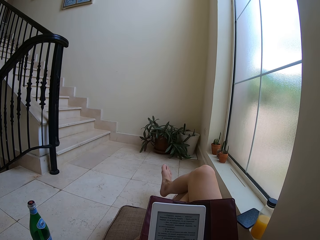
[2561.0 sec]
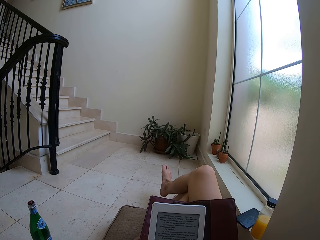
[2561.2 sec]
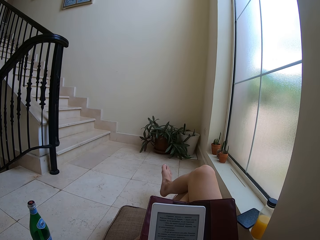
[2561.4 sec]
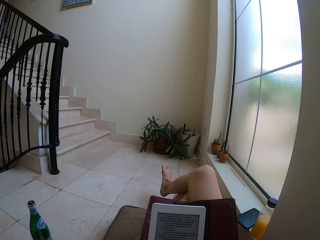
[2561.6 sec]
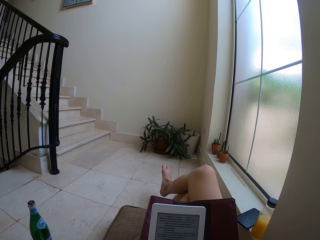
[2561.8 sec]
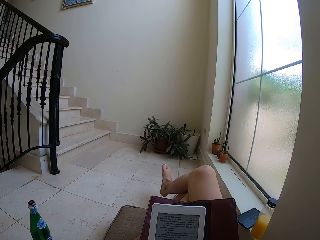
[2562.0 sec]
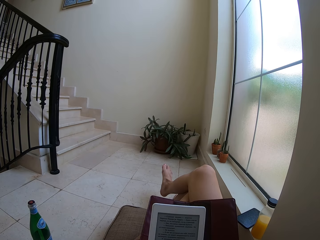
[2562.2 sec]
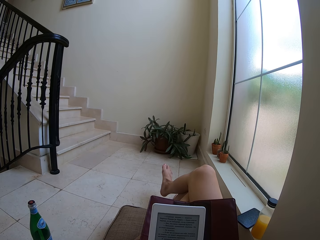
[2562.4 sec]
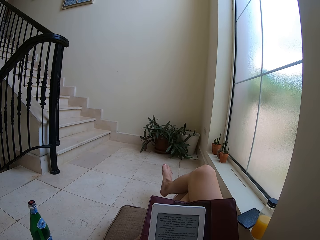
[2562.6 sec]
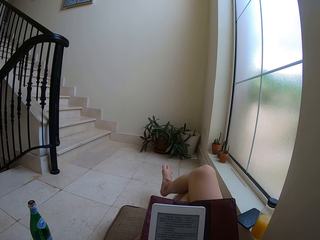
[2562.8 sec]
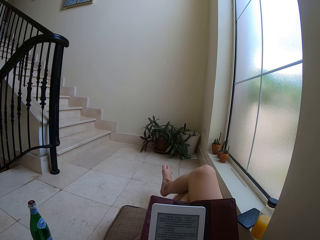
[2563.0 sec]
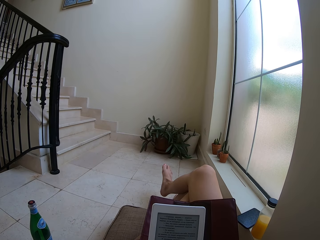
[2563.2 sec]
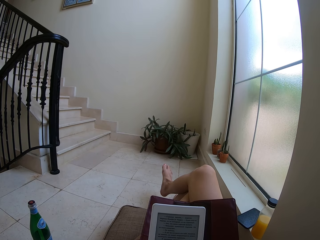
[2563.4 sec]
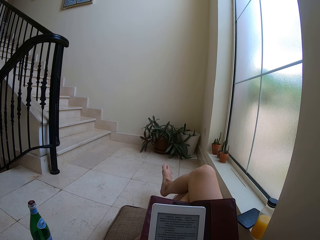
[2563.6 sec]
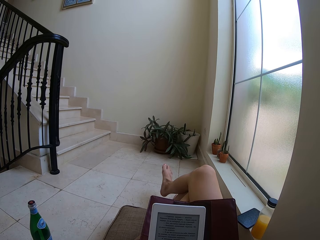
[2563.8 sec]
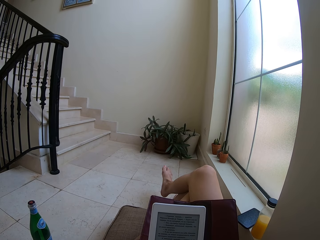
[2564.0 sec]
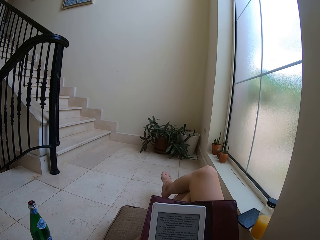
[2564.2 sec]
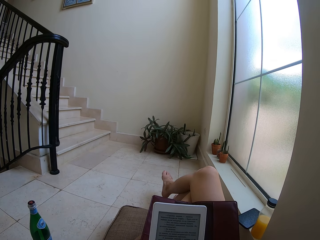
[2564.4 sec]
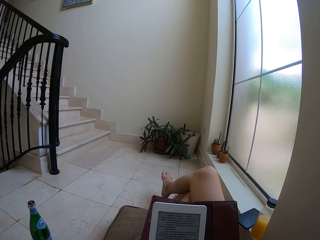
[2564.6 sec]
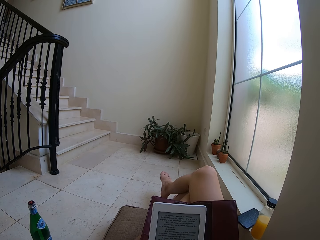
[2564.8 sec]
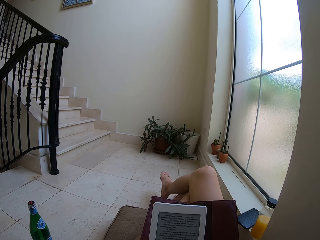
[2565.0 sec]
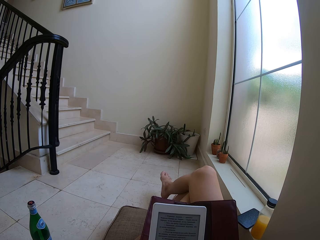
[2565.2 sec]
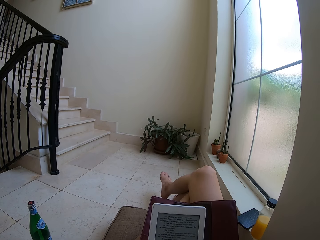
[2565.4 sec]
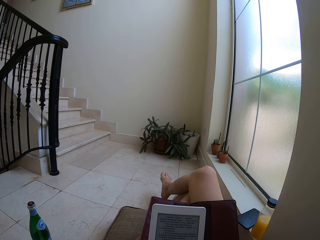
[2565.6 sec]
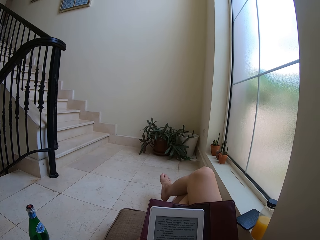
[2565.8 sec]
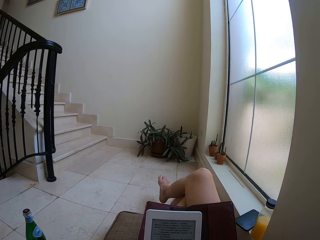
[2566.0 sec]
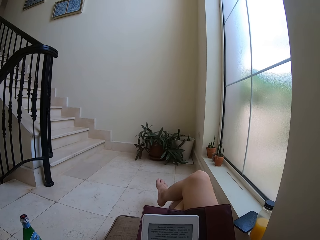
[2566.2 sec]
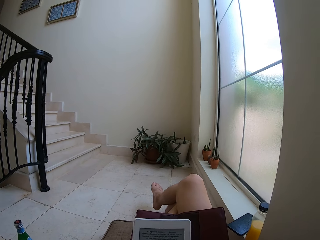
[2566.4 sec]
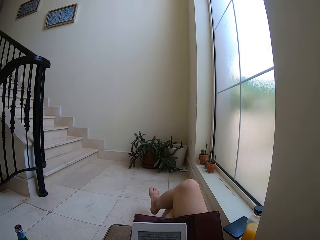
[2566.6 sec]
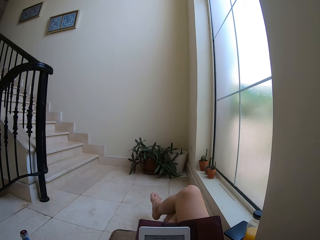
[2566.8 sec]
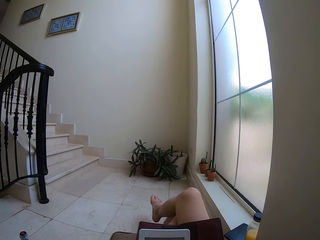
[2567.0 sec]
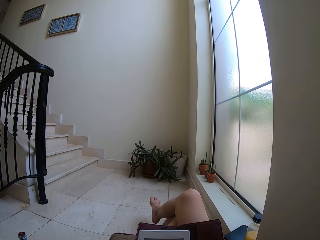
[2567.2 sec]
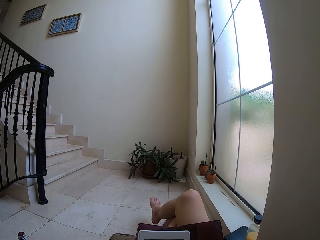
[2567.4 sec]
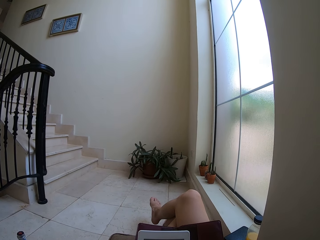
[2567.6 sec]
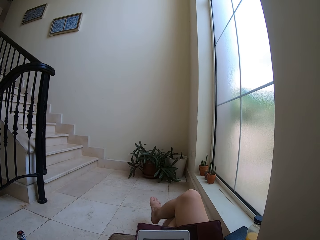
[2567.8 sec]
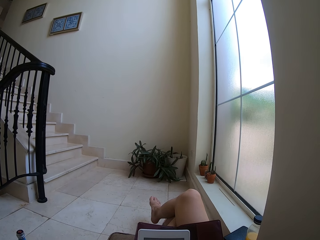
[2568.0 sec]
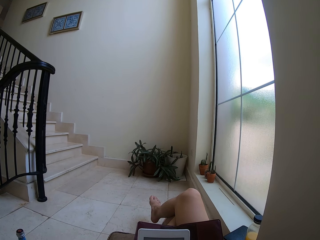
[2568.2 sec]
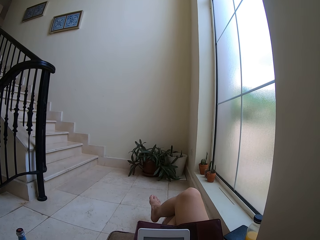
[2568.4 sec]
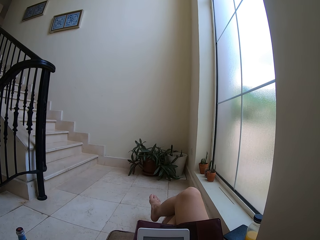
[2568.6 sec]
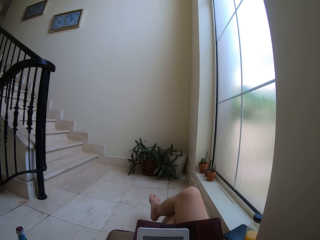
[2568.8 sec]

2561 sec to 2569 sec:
The camera wearer moves his leg. He stares at the tablet.

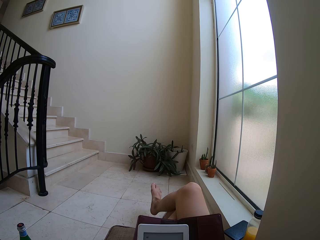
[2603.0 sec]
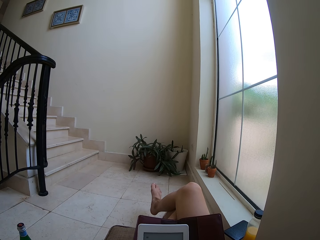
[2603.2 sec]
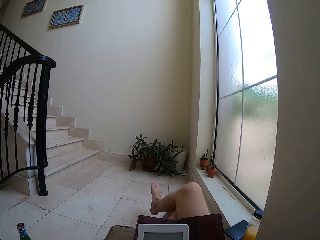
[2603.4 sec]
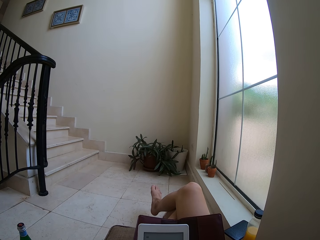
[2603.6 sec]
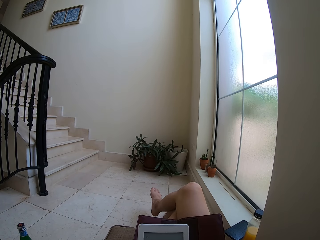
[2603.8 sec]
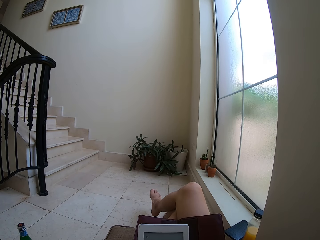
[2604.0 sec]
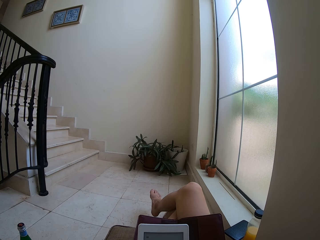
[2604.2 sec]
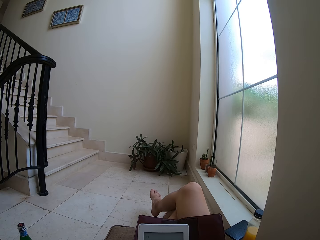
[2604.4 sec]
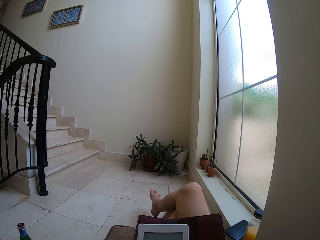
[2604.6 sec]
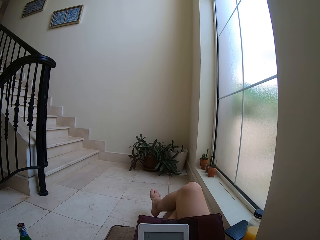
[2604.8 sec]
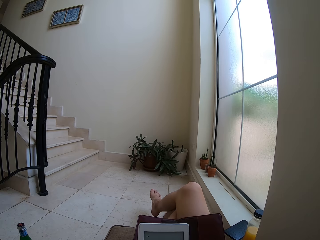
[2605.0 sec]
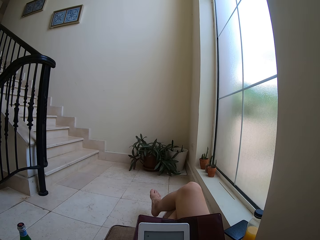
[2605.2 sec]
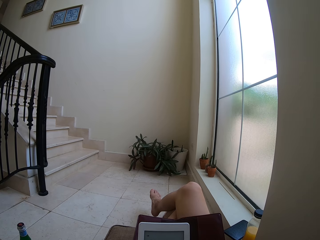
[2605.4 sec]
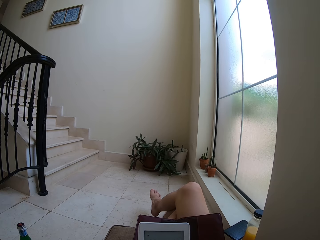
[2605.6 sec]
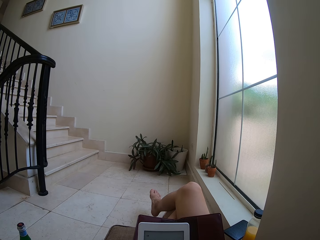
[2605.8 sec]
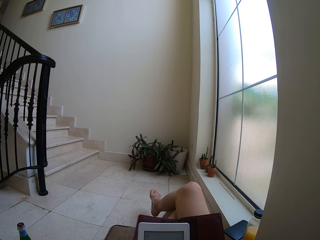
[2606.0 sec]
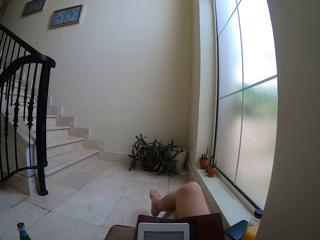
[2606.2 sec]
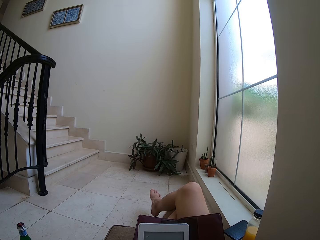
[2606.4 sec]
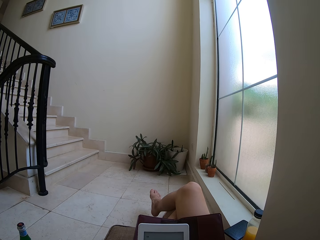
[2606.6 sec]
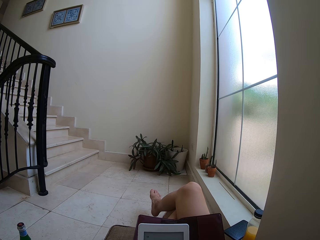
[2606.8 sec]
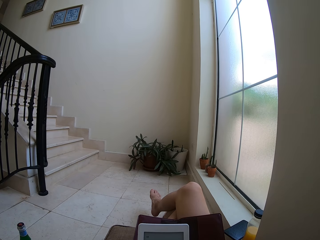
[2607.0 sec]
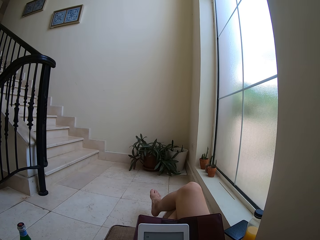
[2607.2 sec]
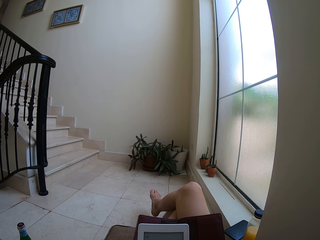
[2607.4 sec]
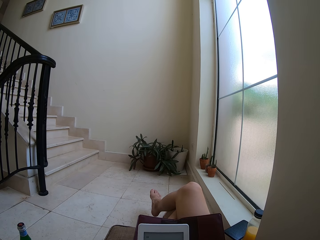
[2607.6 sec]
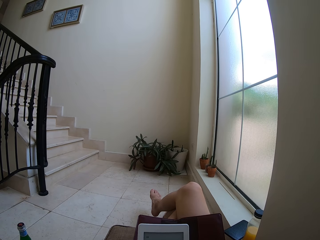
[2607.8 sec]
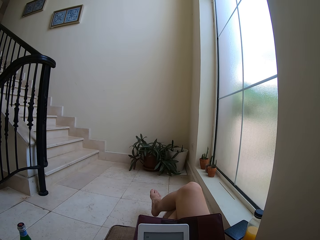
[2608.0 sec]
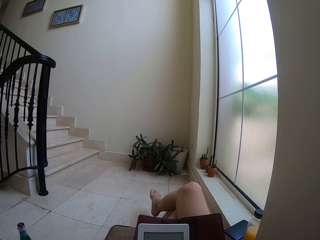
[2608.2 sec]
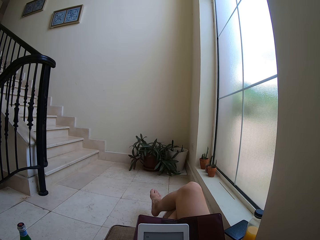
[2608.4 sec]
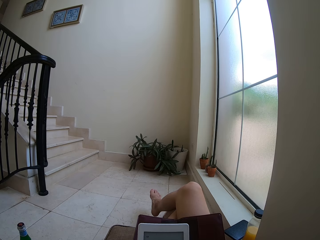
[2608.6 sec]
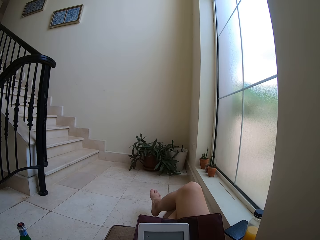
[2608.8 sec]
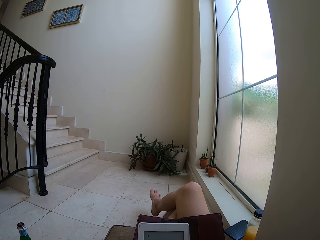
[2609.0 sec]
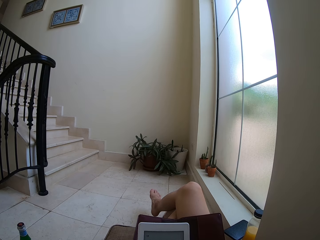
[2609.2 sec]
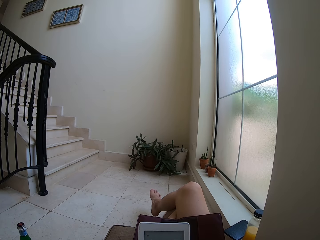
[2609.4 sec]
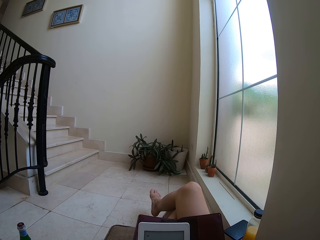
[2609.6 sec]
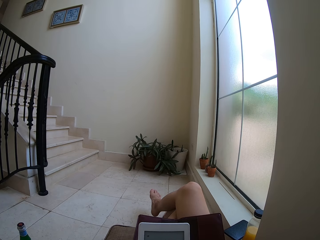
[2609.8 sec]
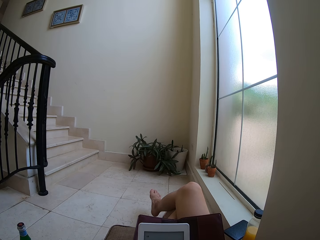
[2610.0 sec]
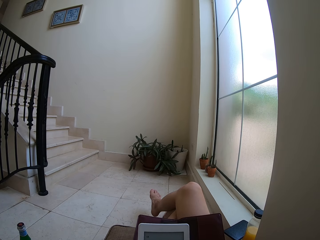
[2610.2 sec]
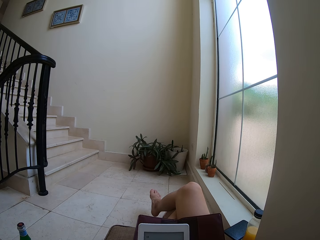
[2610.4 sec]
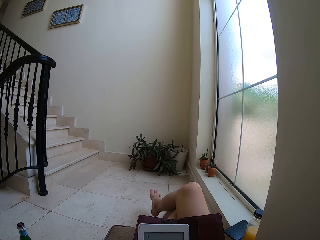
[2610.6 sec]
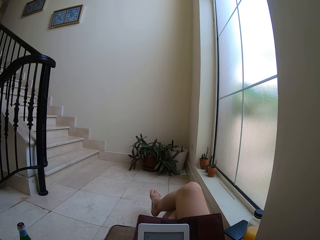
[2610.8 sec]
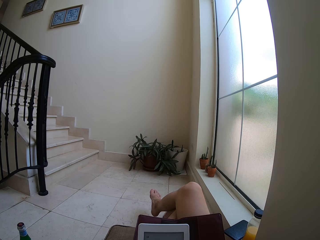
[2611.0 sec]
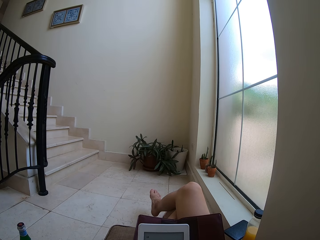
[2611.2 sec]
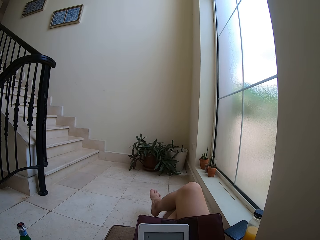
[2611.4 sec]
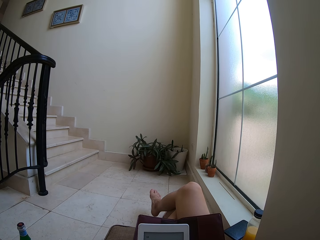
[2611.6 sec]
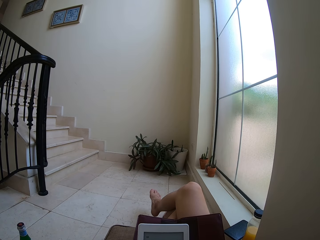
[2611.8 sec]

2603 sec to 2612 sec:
The camera wearer moves his leg. He stares at the tablet.

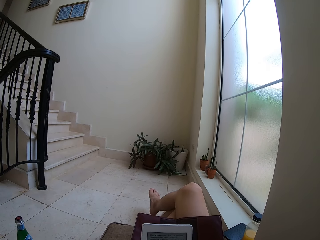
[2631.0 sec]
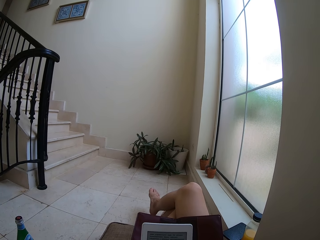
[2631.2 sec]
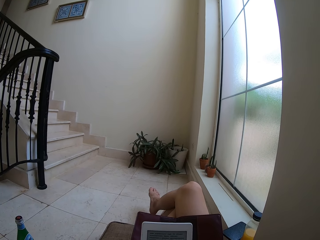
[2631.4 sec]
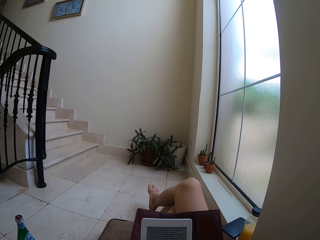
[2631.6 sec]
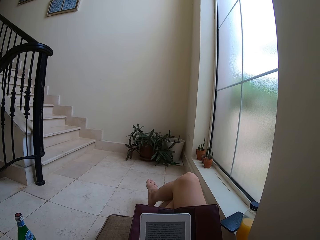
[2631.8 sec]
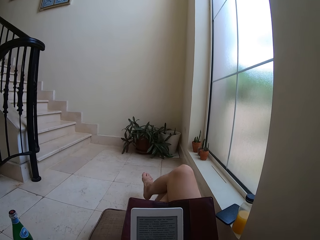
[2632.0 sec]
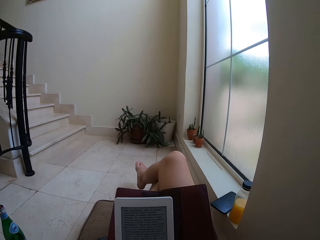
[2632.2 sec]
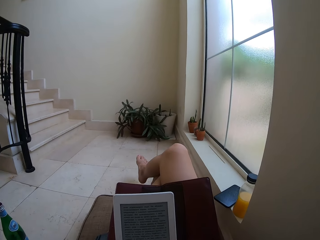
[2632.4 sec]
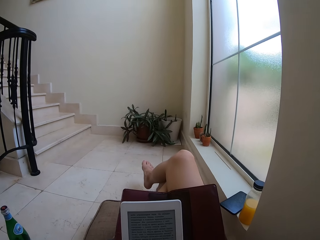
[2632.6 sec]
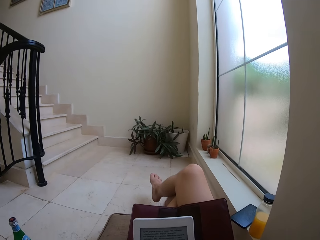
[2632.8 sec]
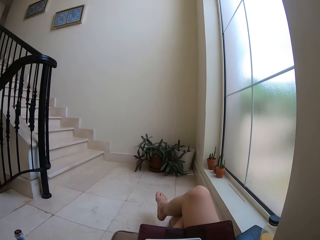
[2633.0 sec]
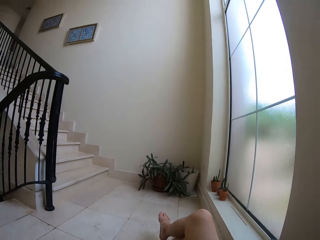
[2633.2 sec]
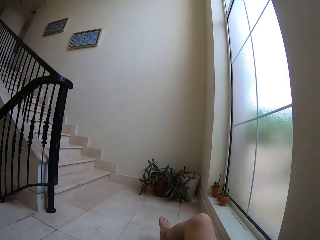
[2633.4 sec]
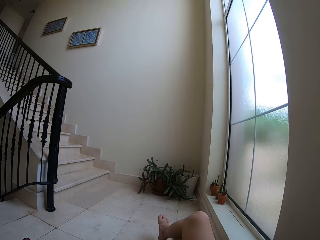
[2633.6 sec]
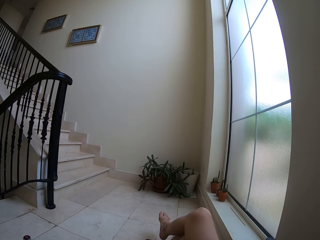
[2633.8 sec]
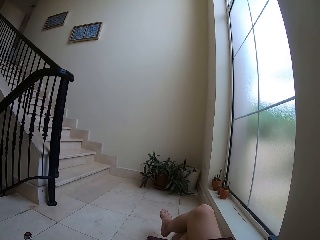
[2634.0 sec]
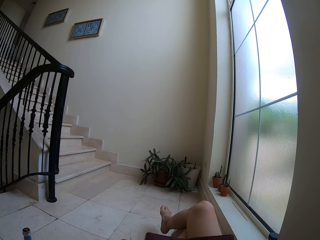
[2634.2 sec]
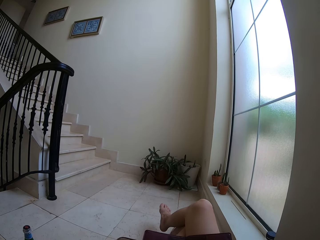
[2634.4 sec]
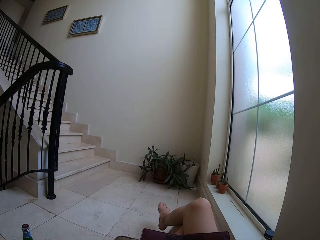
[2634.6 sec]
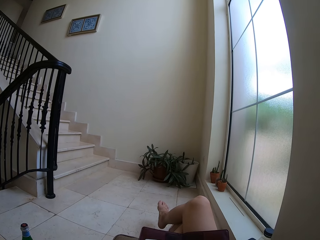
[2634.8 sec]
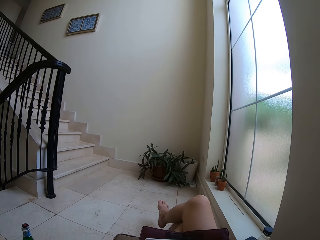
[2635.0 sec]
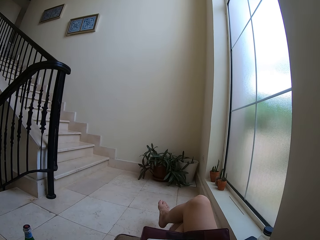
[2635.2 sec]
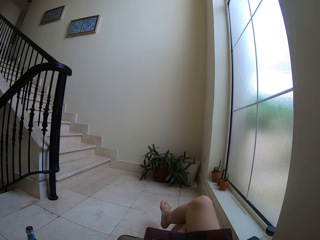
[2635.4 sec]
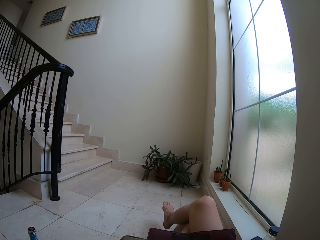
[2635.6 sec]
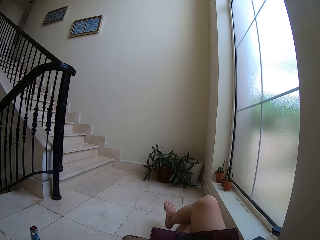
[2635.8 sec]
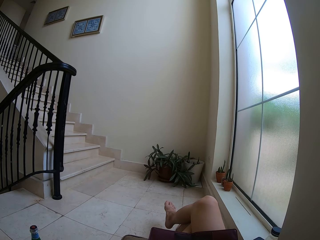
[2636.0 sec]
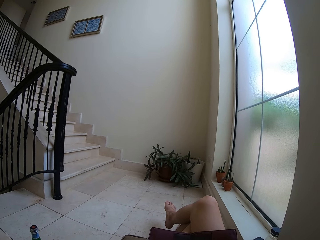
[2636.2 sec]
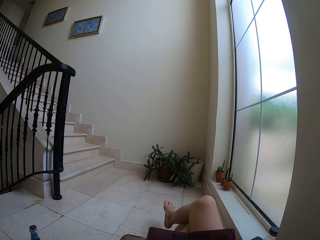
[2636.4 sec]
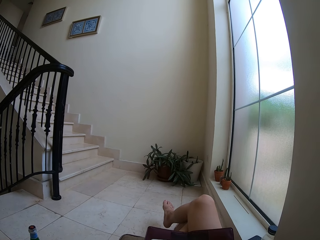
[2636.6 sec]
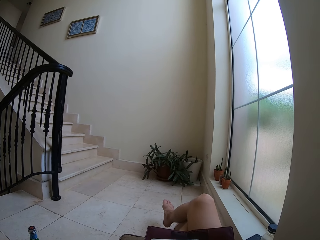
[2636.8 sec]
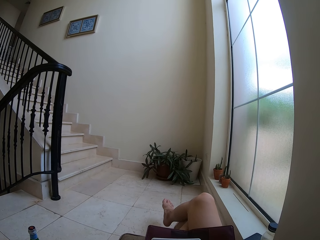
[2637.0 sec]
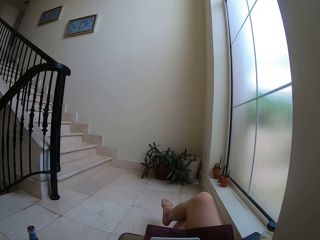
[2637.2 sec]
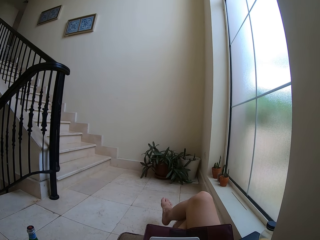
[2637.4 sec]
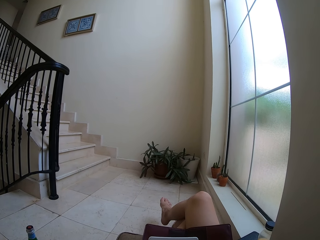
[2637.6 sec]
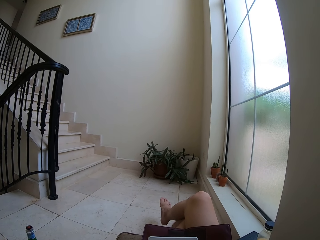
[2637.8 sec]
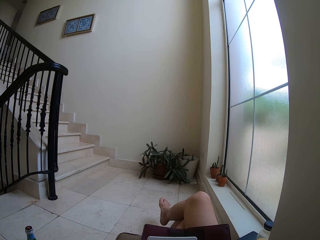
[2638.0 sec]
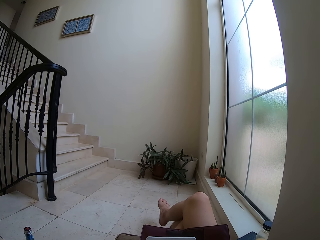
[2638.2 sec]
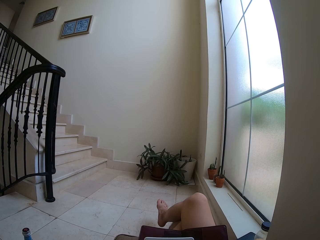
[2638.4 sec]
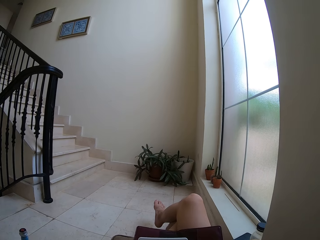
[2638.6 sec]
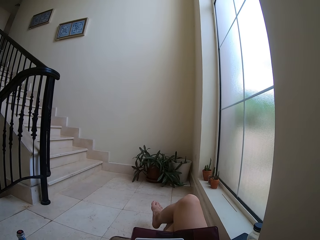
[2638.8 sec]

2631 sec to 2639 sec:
The camera wearer moves his head. He adjusts the camera.
